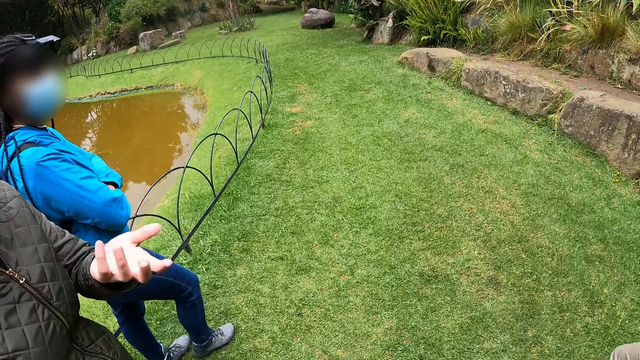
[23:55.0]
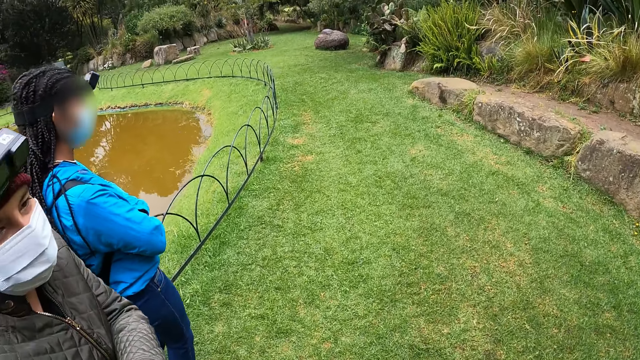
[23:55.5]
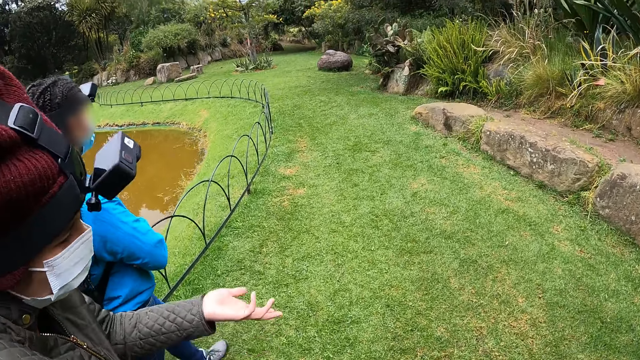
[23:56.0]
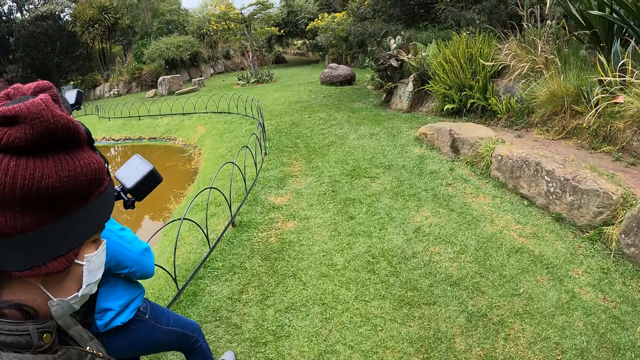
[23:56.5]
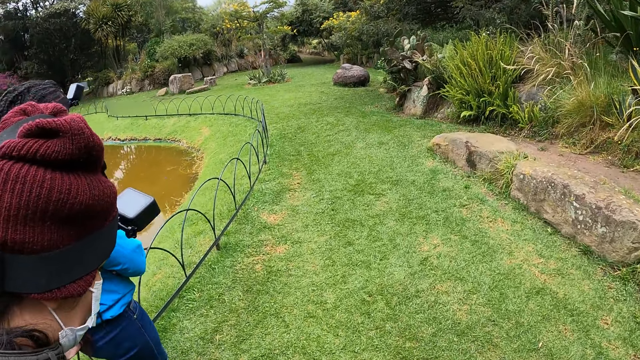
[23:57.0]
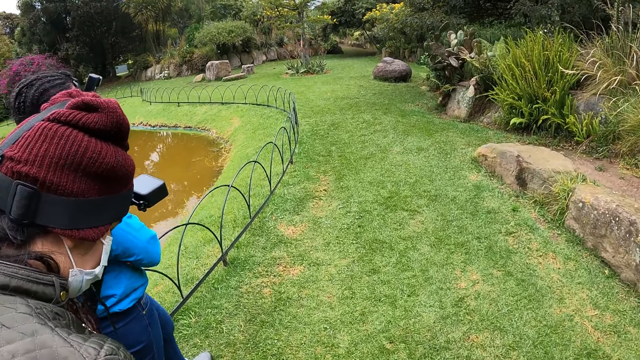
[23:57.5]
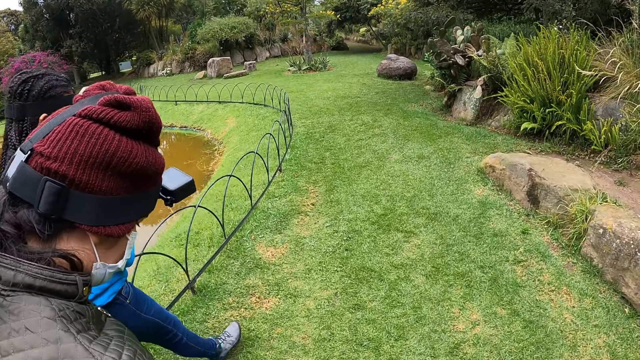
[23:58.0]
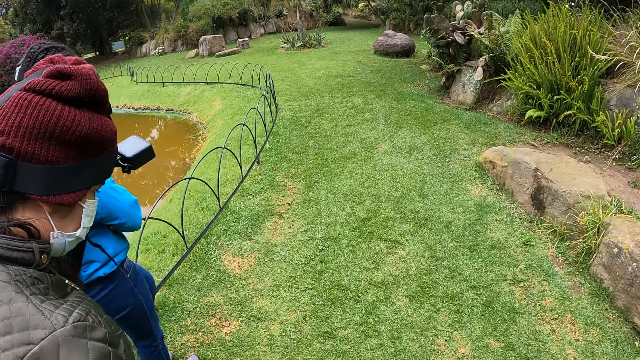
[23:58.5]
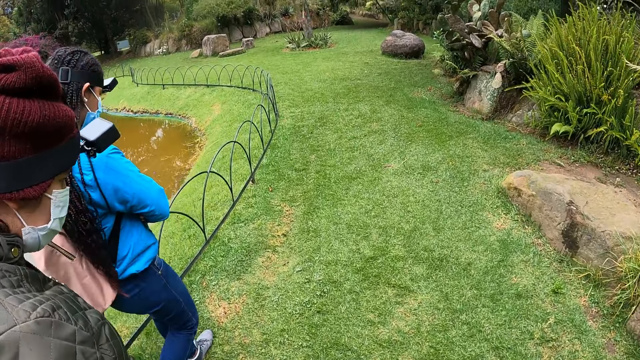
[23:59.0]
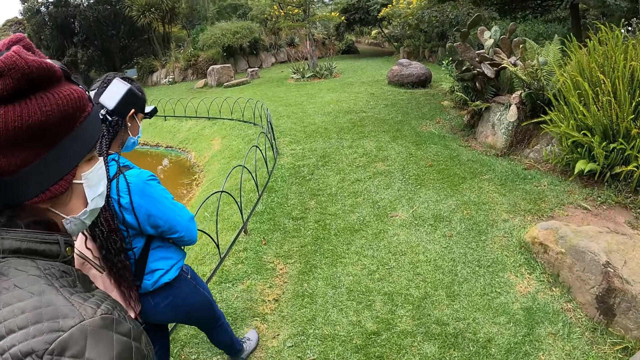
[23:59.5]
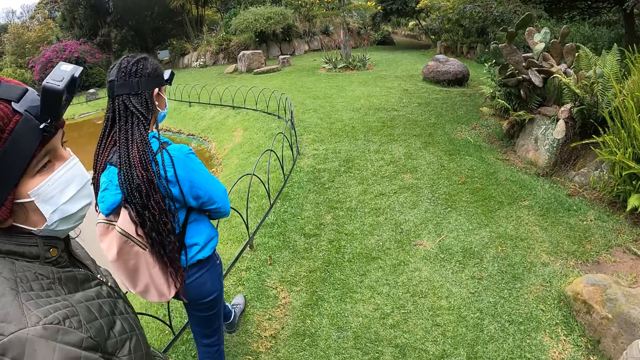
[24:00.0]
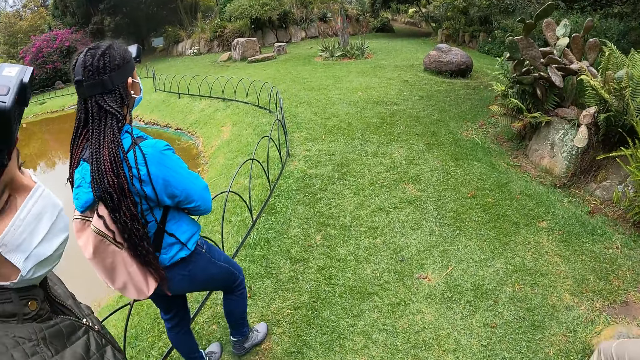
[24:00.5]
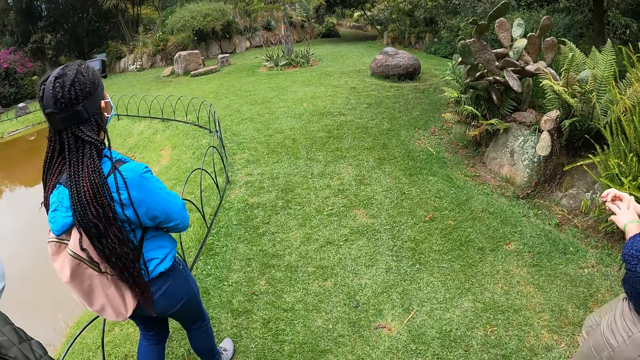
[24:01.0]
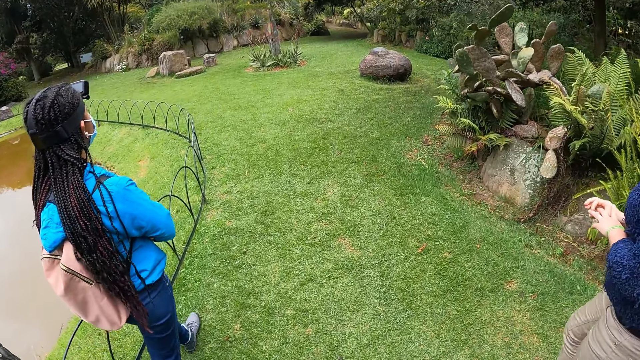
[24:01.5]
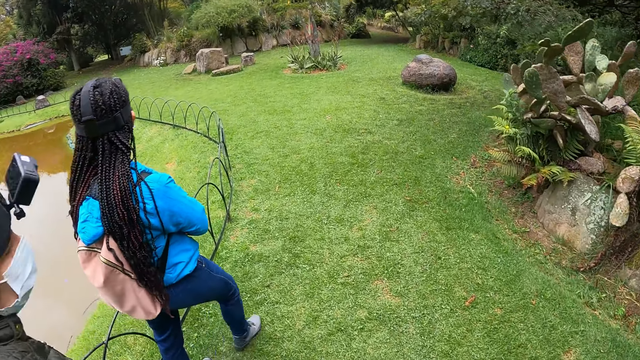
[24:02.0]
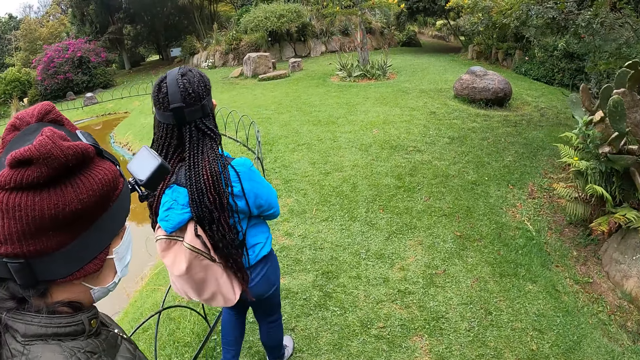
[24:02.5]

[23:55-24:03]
A woman gestures at the camera wearer. The camera wearer walks forward.

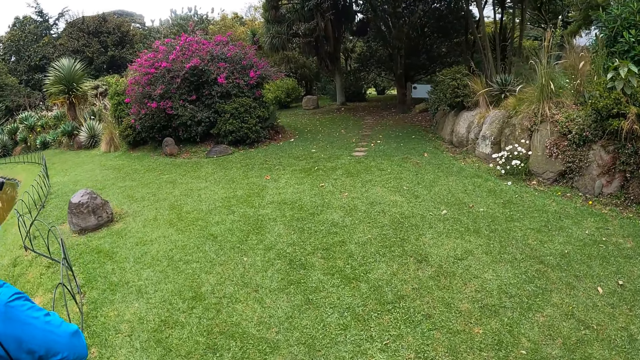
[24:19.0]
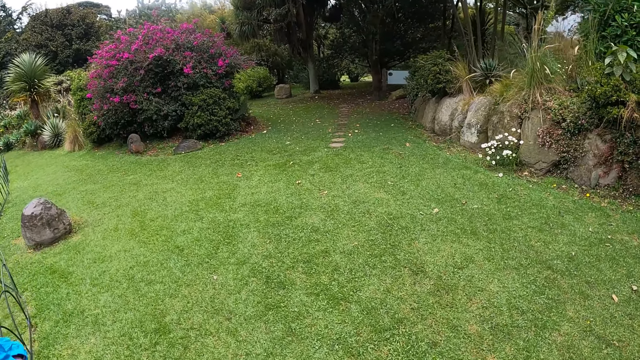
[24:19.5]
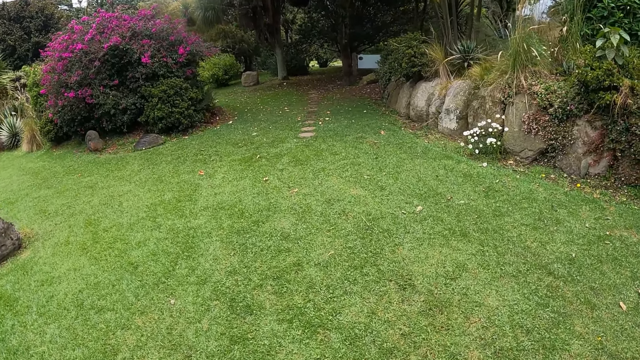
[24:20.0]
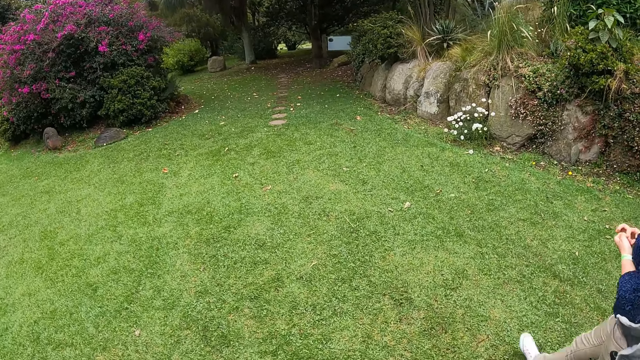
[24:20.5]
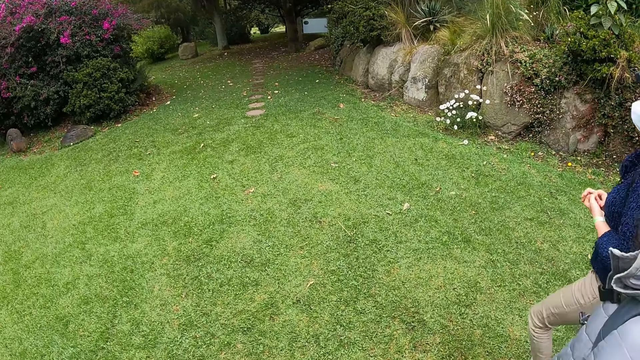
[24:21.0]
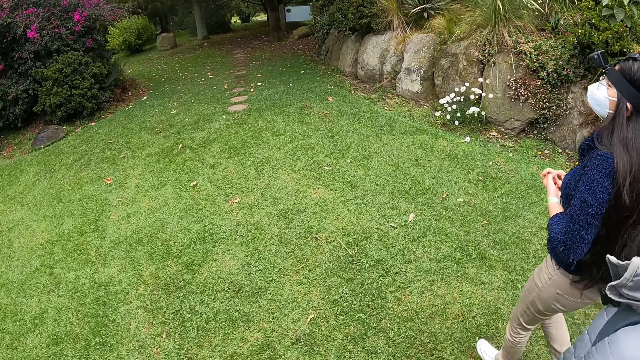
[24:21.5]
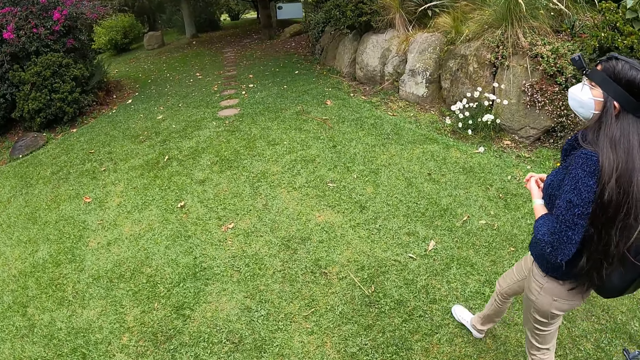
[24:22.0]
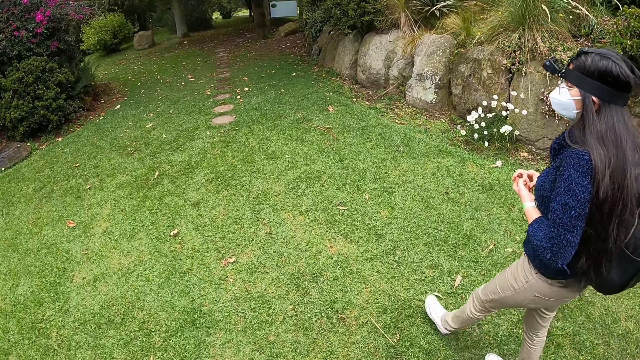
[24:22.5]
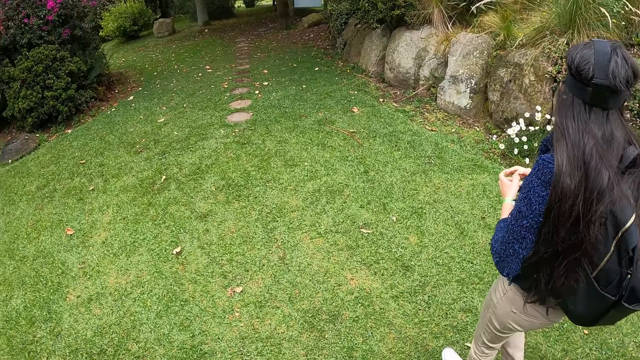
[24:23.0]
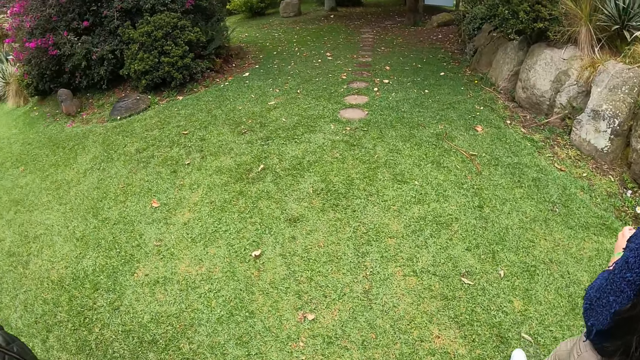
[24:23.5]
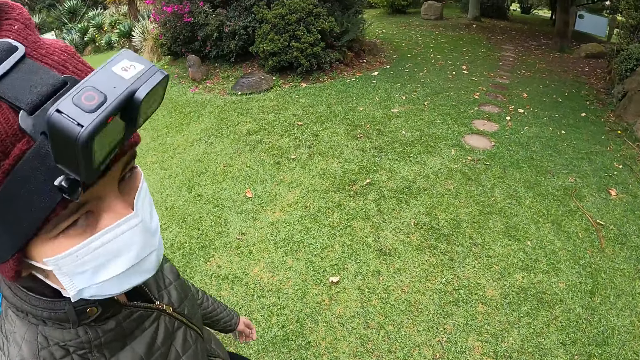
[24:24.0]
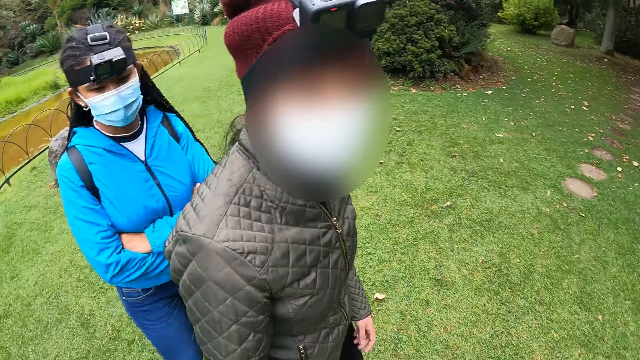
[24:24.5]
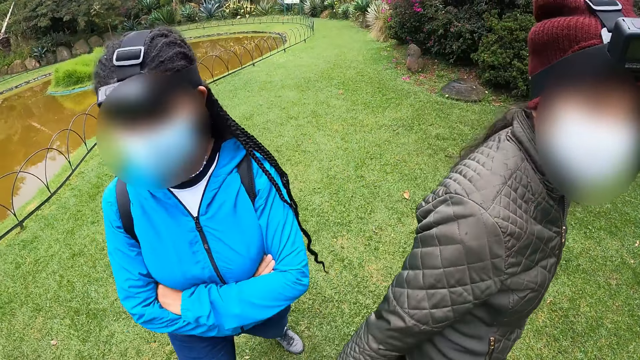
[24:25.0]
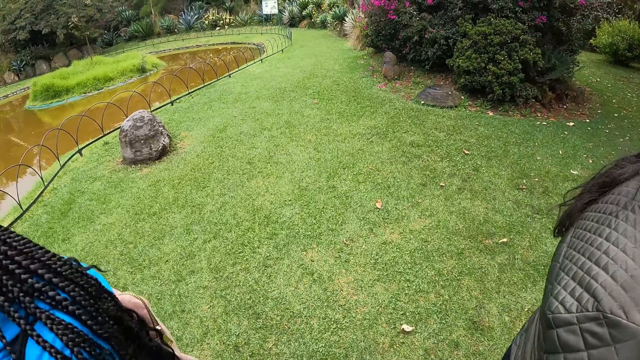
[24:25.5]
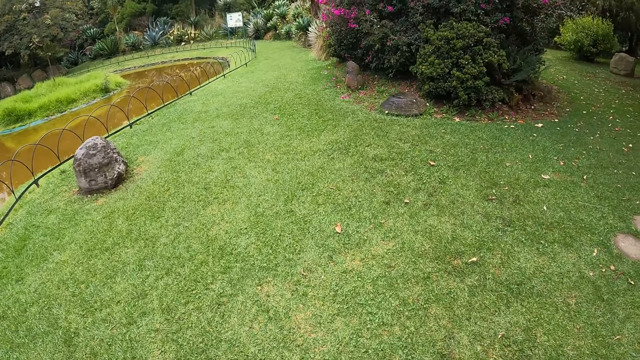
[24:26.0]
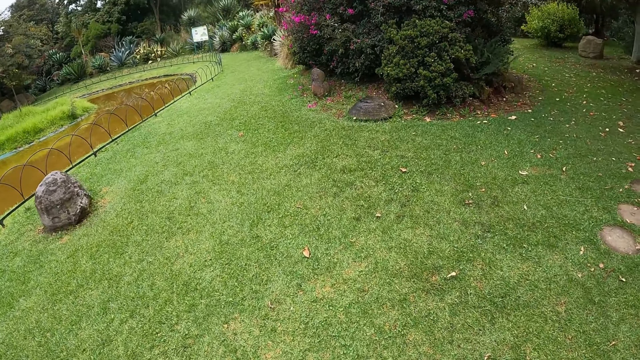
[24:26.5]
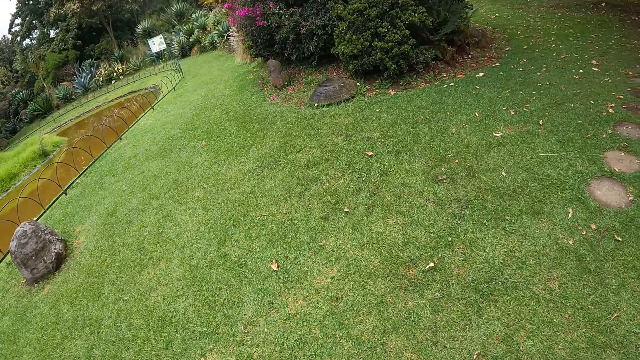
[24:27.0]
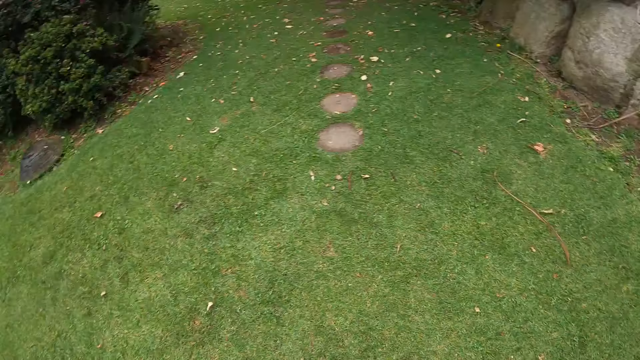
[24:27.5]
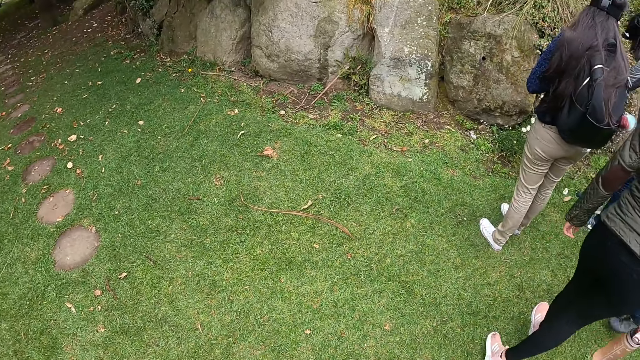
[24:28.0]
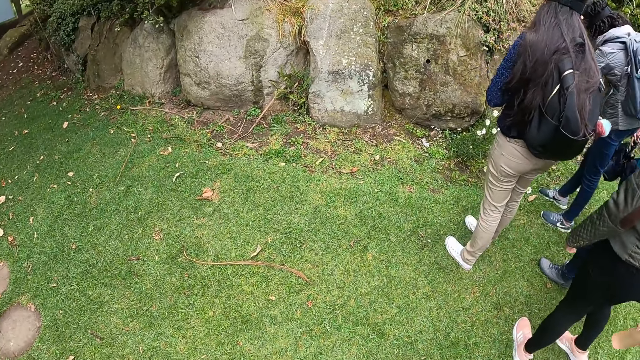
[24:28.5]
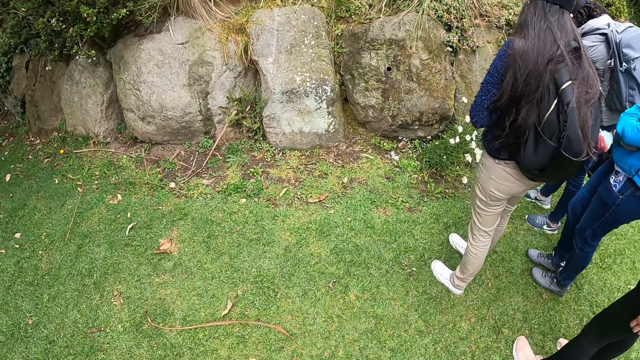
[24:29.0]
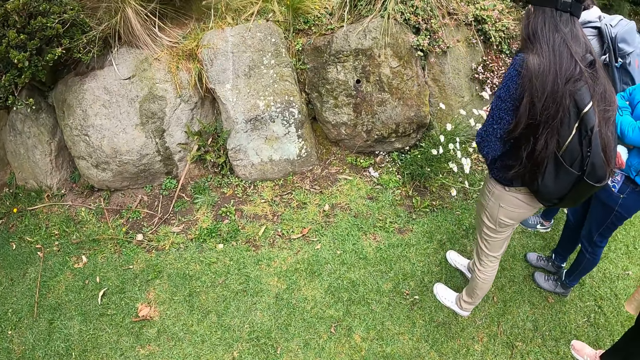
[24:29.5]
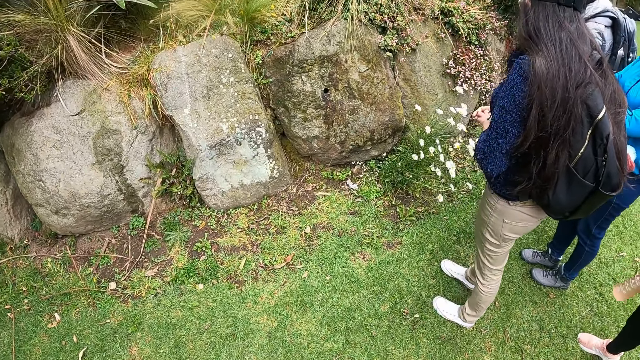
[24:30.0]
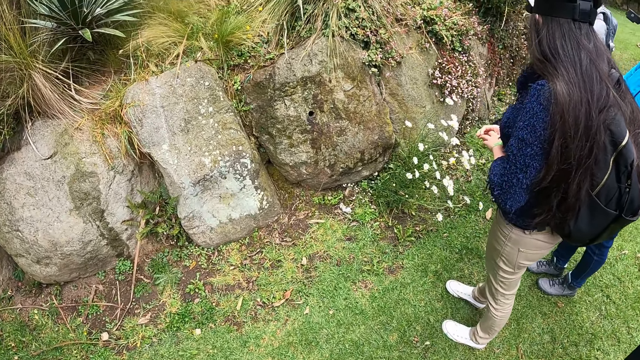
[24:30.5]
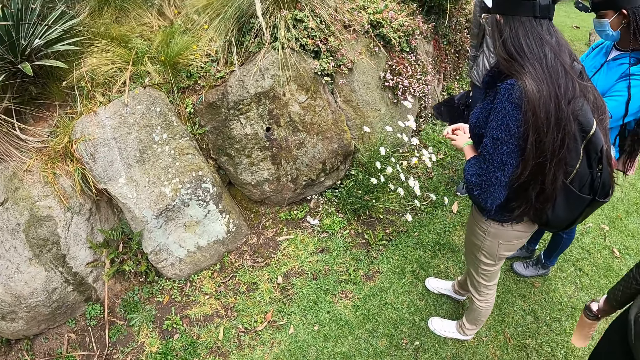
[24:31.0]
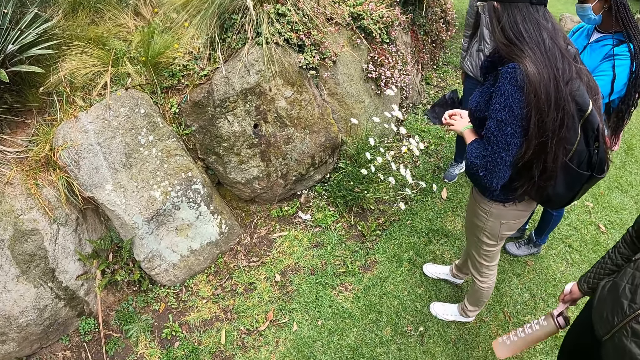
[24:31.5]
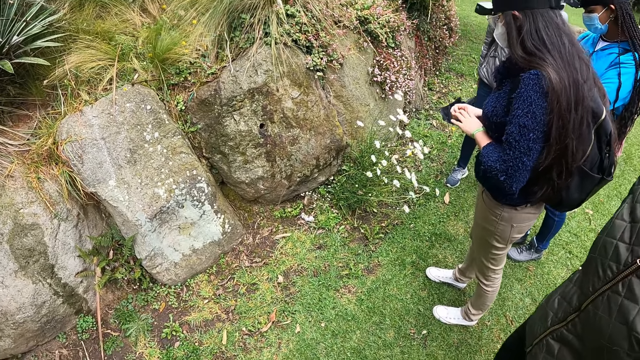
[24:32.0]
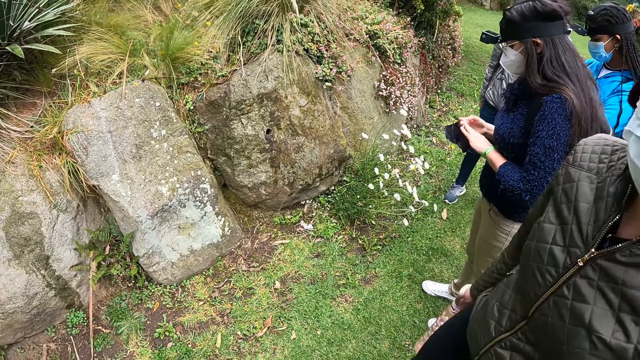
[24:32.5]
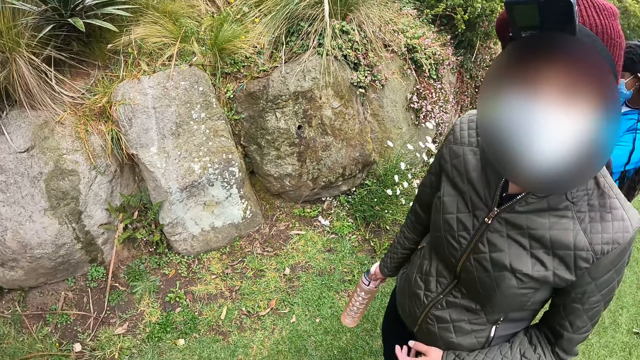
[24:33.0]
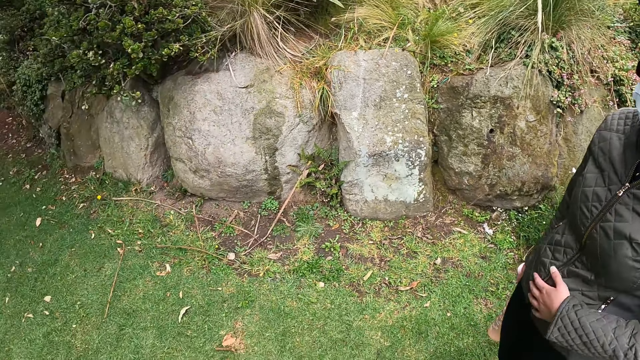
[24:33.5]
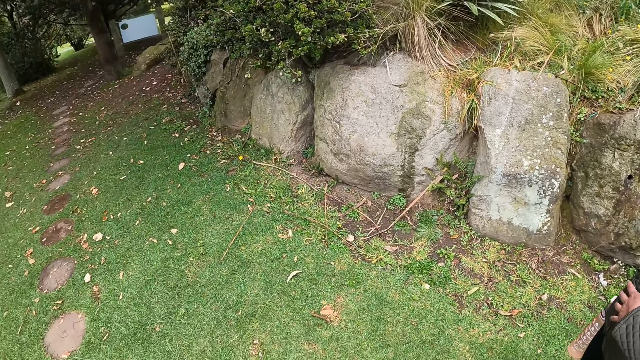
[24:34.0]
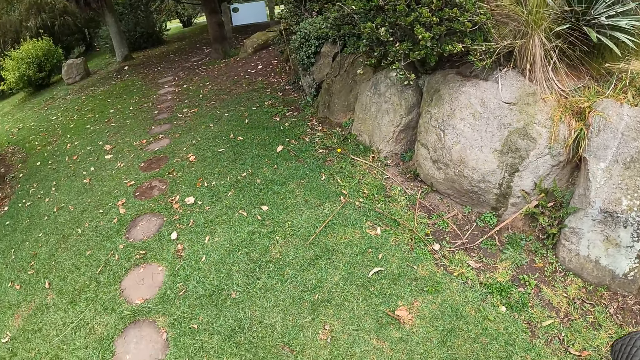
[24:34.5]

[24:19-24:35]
The woman scratches her left fingers with her right hand. A woman walks in front of the camera wearer. The camera wearer looks at another woman. Another woman walks past the camera wearer. The camera wearer looks around the field and walks towards a flower plant. Another woman interacts with the camera wearer. The first woman scratches her left fingers with her right hand. A woman walks towards the camera wearer. The woman who interacts with the camera wearer rubs her stomach with her left hand.
